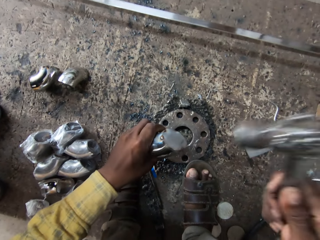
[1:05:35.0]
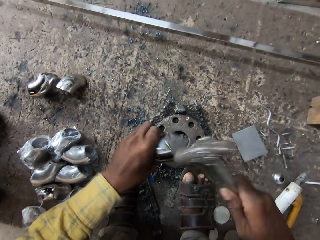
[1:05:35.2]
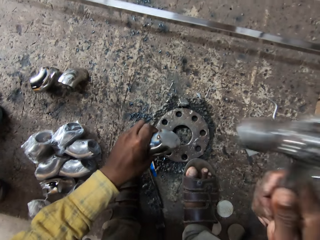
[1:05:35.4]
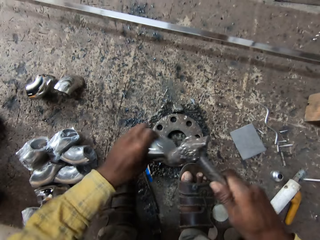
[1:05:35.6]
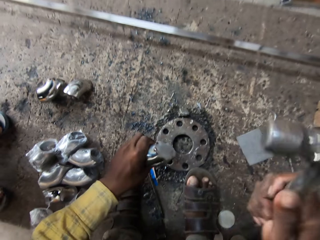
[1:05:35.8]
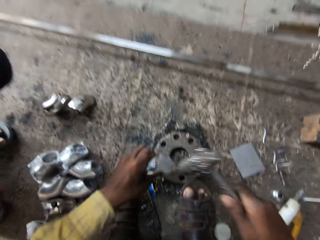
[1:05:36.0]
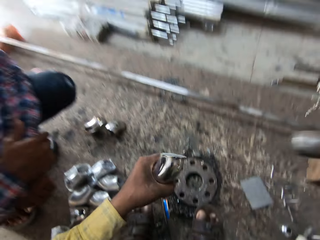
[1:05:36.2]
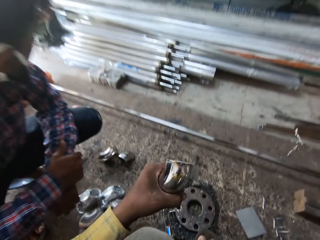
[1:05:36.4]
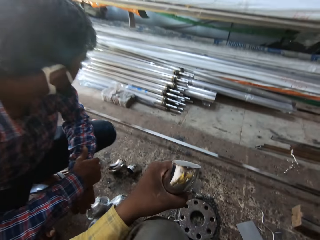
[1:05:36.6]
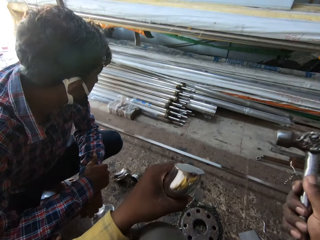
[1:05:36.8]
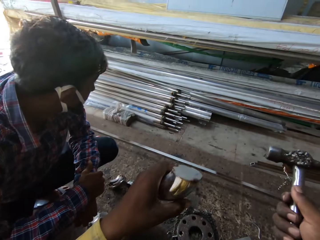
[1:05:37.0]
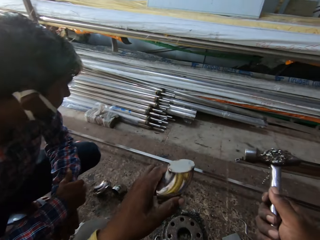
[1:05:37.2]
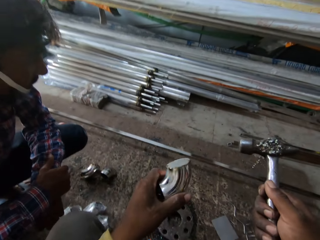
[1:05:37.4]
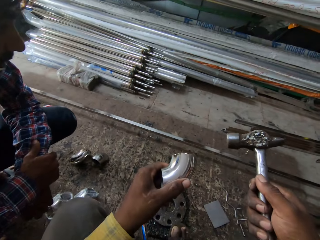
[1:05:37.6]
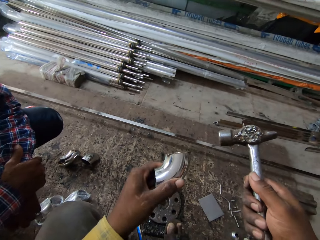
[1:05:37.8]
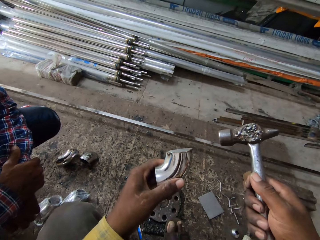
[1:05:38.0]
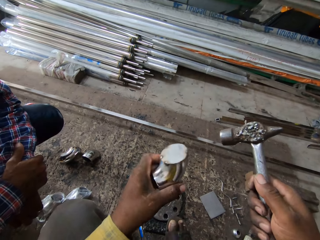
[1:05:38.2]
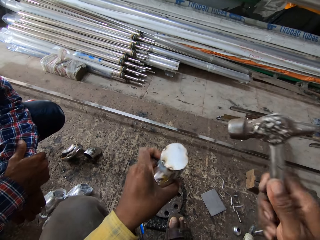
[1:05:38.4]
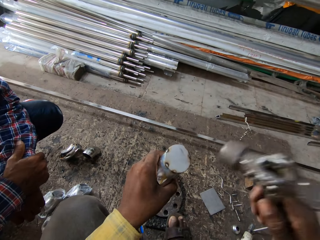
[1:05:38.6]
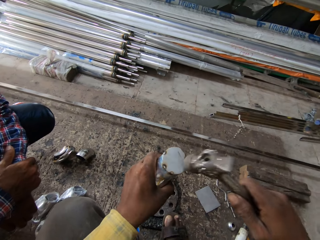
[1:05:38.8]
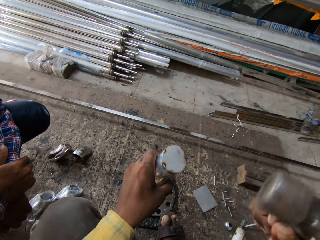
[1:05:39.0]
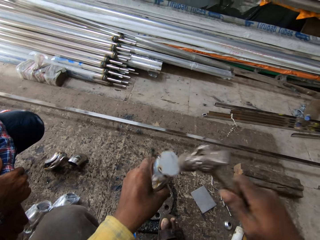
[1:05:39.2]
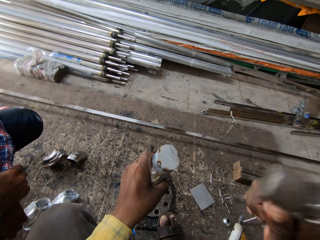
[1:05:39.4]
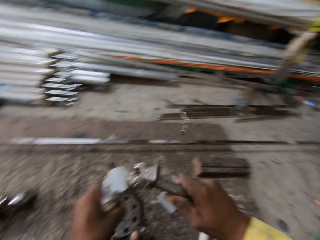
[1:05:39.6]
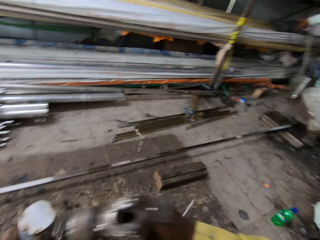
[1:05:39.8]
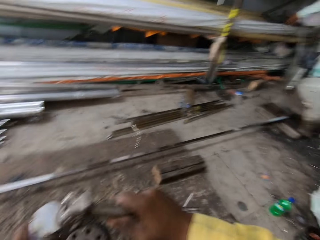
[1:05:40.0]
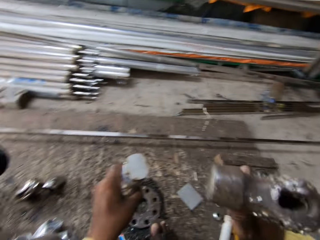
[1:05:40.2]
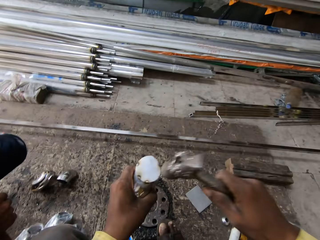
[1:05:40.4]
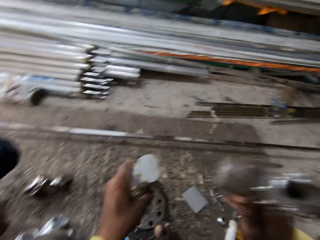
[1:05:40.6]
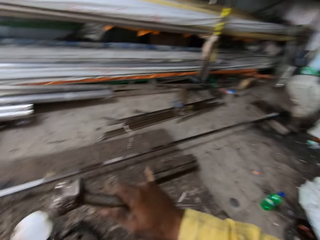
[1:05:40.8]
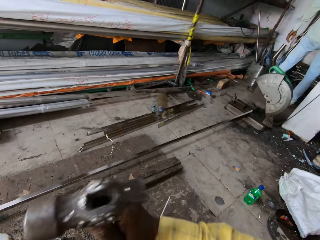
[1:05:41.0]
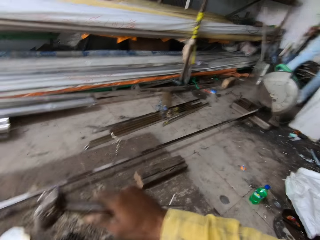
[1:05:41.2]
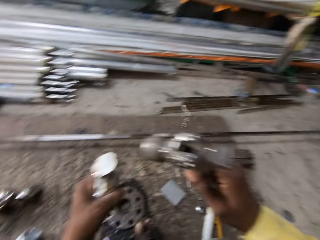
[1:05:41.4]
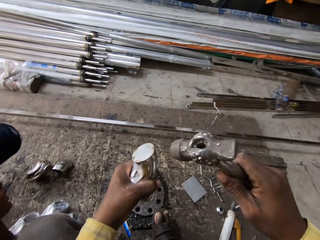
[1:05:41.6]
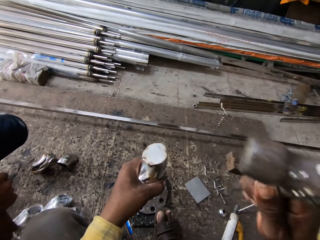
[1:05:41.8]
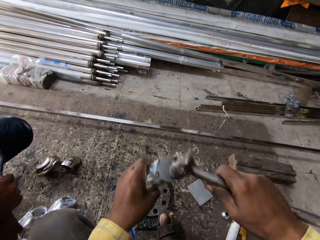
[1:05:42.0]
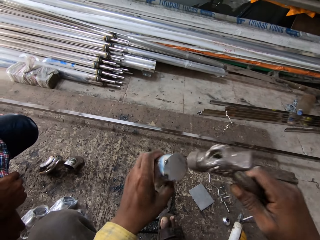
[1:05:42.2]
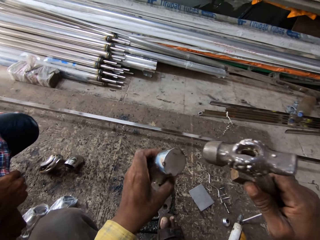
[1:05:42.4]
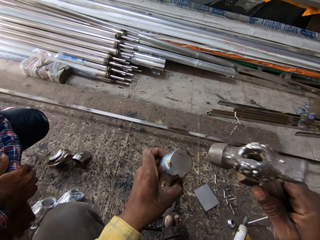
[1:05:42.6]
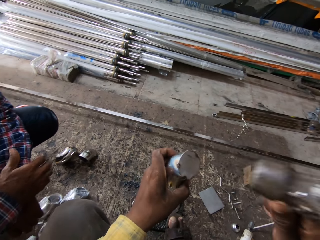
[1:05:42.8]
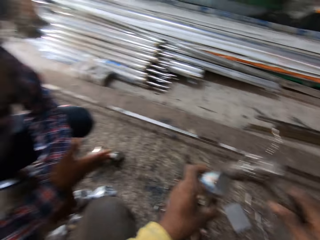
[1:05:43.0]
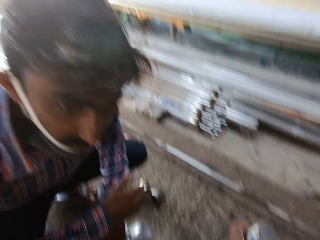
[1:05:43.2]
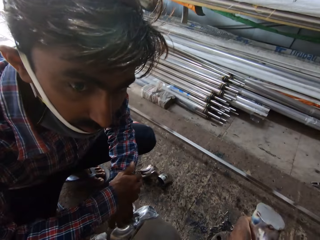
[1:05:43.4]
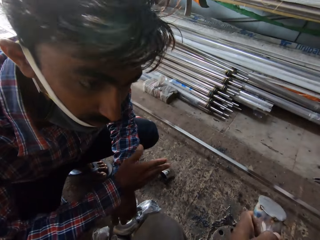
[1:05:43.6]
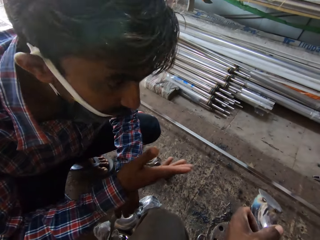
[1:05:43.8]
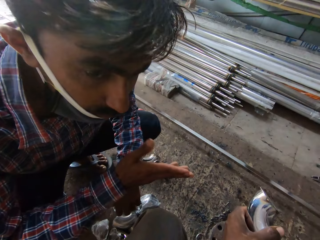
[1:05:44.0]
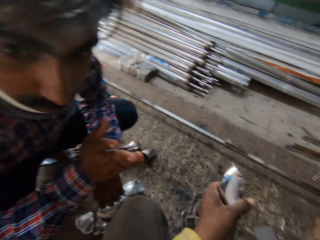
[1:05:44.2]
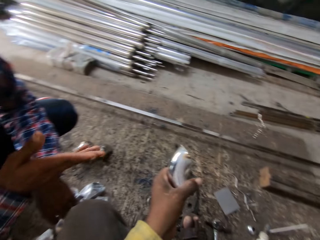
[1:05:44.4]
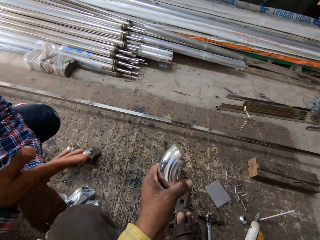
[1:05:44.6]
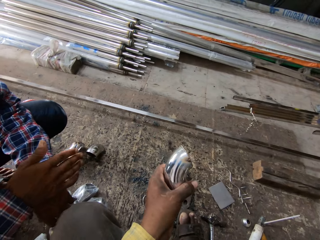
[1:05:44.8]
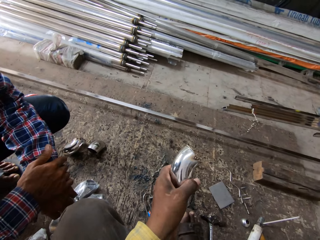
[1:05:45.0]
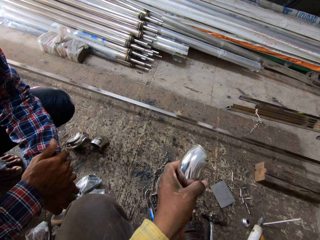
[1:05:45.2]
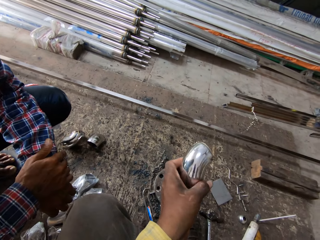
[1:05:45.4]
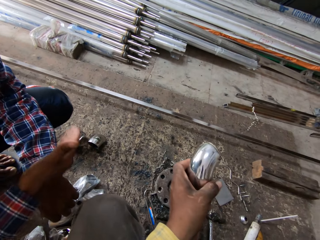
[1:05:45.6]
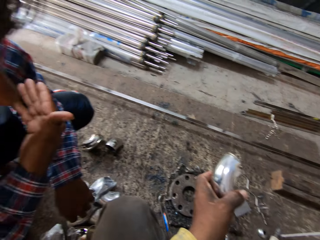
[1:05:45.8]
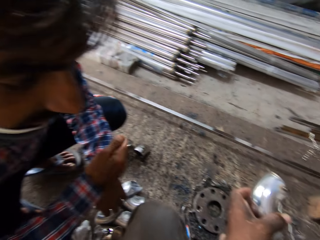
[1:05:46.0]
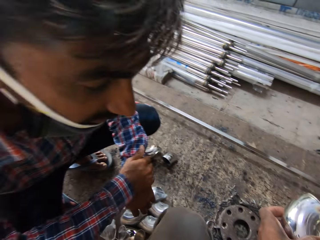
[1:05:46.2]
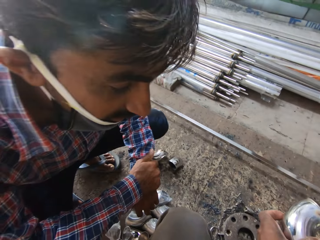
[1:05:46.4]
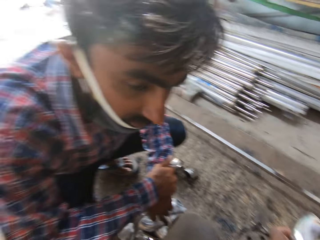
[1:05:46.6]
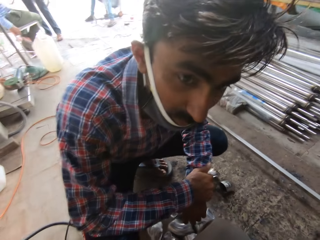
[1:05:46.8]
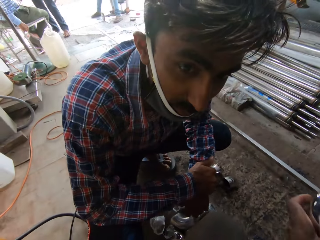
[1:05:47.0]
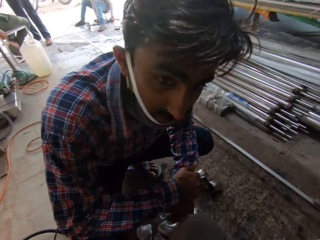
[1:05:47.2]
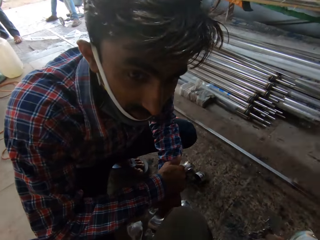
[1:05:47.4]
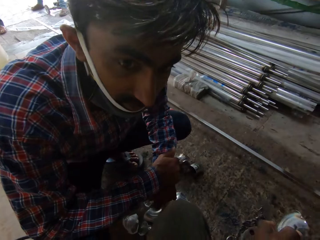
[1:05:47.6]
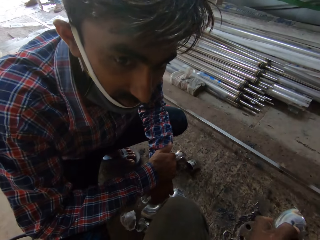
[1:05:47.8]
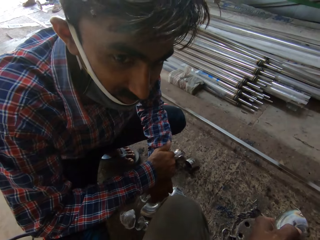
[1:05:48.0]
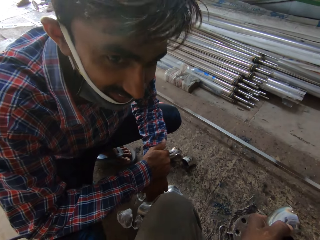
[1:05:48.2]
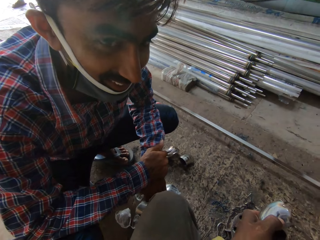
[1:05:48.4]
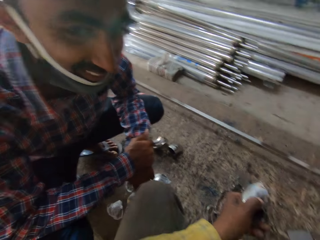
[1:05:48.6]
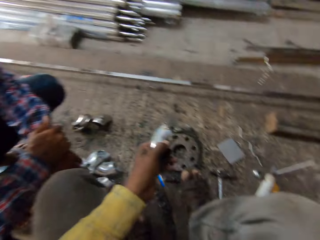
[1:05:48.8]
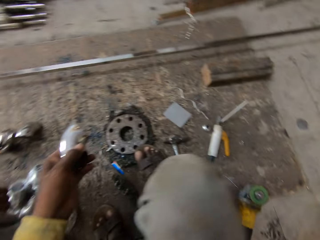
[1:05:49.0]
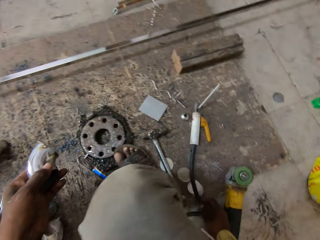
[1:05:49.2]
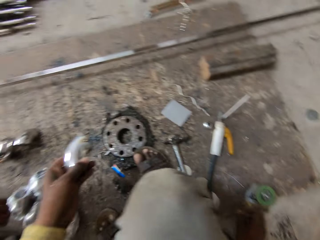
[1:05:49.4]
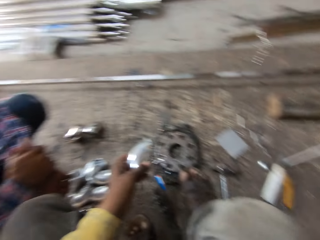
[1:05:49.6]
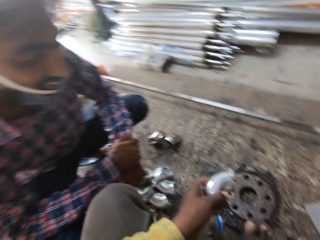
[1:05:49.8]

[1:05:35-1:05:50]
The camera wearer looks at a steel rod. They hit the steel rod. A man communicates with the camera wearer. The man moves his hand. The camera wearer looks around. They look at the steel rod.

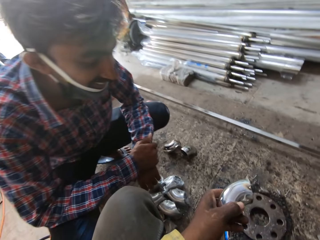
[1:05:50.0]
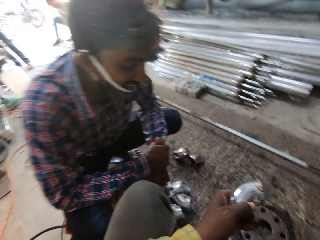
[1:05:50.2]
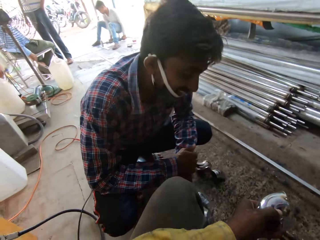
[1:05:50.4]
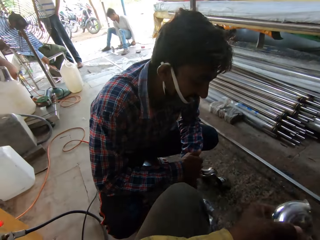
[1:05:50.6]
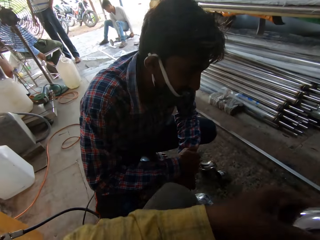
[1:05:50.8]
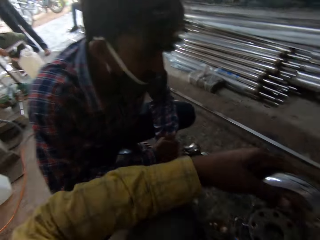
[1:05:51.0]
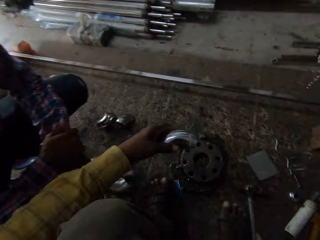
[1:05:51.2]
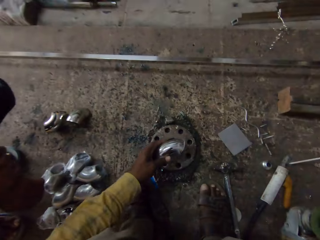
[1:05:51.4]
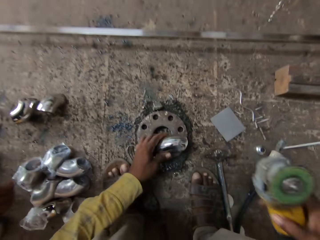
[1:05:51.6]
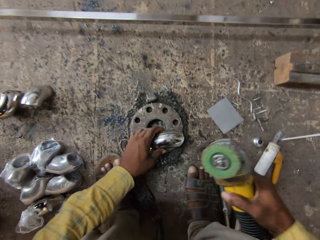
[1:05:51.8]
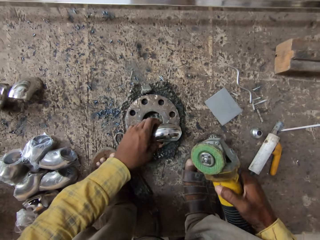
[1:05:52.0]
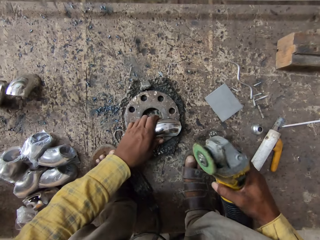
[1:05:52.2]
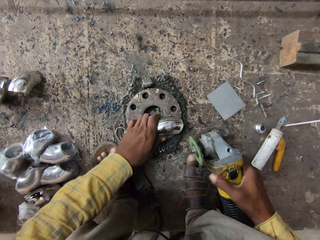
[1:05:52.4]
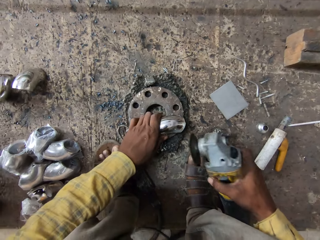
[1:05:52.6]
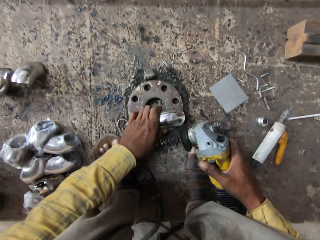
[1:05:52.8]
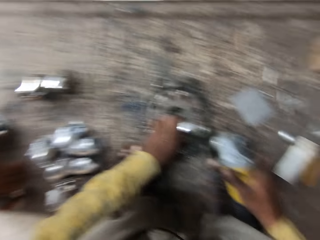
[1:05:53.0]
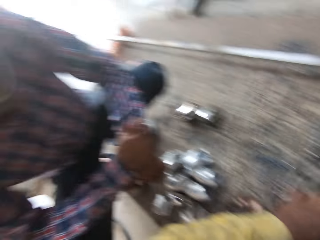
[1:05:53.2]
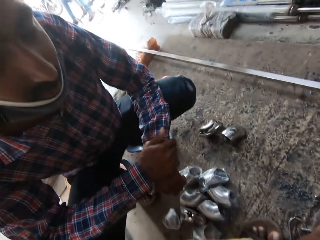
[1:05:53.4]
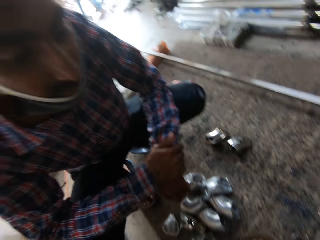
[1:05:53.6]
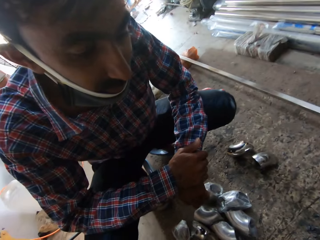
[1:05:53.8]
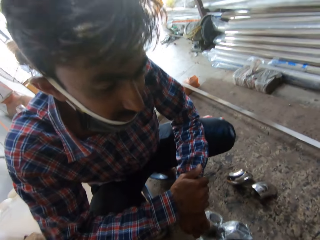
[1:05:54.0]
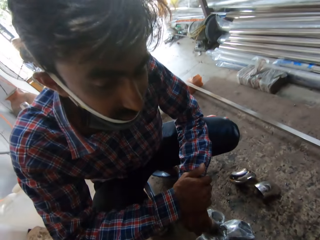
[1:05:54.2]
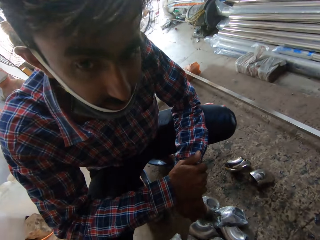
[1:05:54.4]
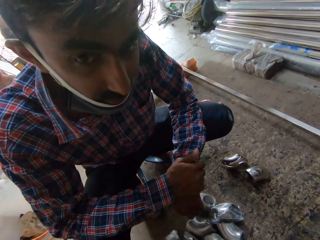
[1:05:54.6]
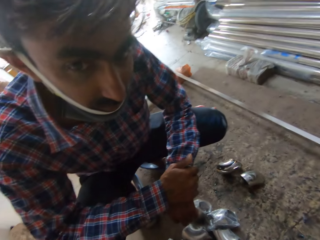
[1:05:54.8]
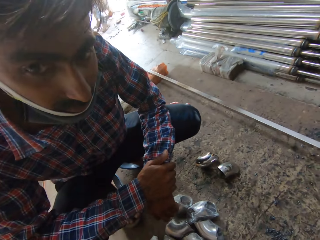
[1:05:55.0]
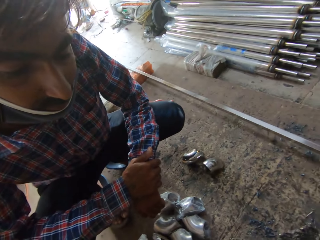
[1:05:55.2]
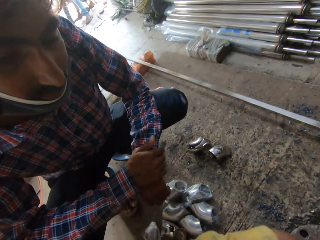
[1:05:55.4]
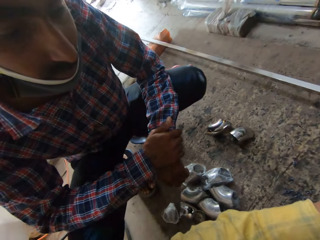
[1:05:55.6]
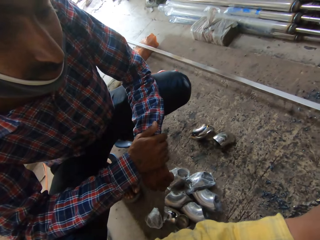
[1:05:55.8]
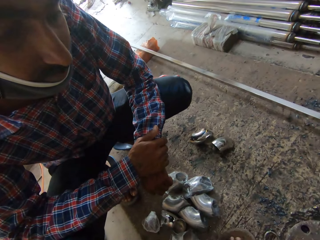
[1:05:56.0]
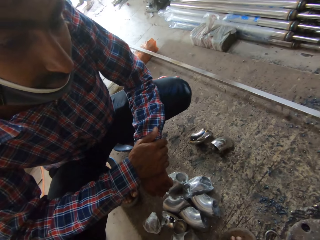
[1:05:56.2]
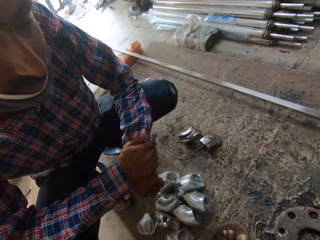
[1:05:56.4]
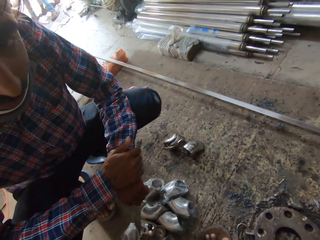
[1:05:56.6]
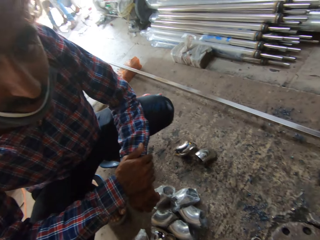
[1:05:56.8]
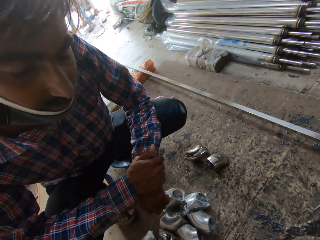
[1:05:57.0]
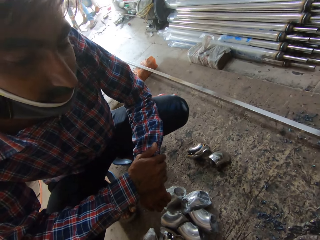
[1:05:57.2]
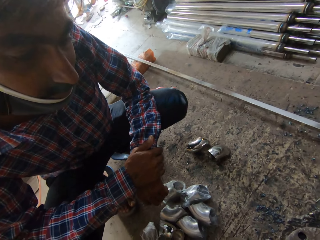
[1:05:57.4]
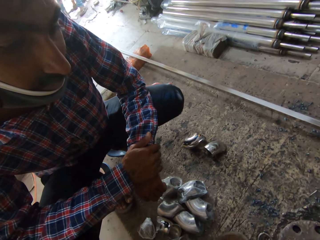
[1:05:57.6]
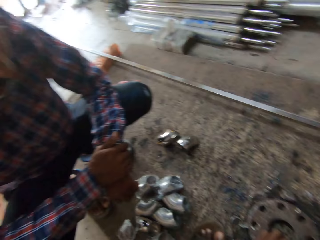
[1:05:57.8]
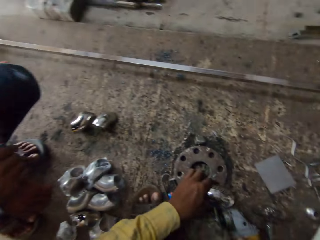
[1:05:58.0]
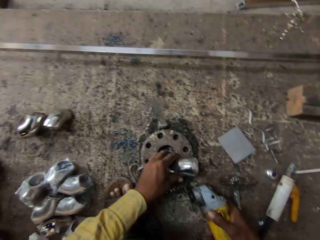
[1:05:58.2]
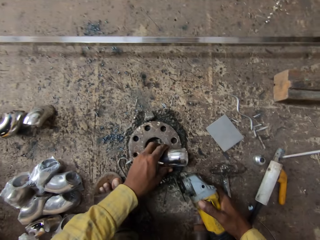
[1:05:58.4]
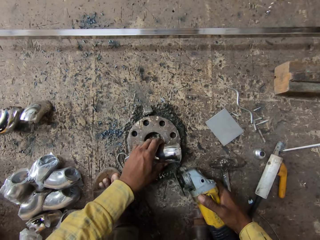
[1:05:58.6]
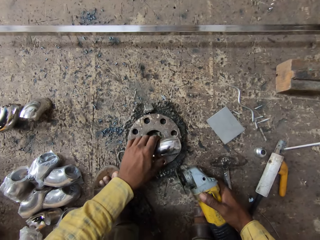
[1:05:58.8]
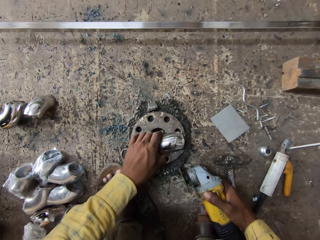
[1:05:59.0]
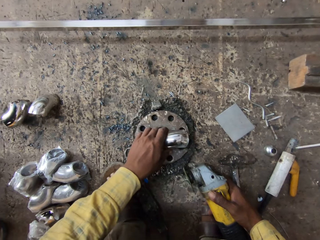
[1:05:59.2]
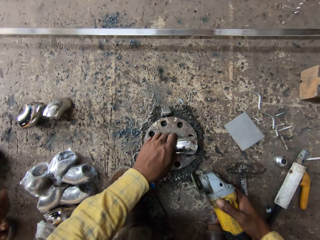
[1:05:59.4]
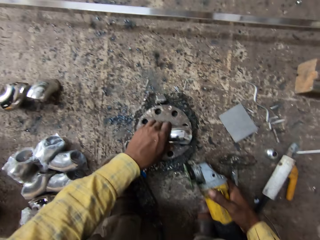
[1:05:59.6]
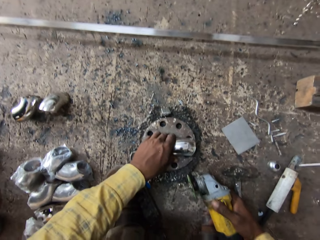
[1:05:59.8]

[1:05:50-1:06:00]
The camera wearer takes a grinder. They put metal down. They grind a steel rod. They look at a man. The camera wearer puts the steel rod on a metal.
